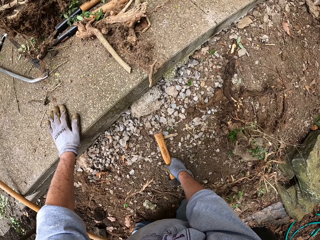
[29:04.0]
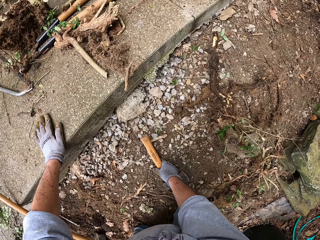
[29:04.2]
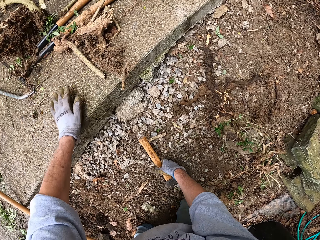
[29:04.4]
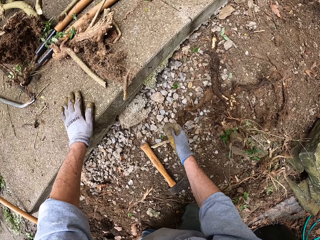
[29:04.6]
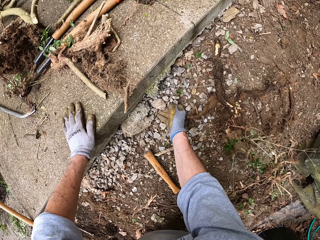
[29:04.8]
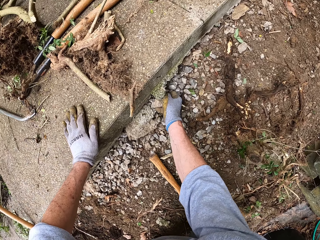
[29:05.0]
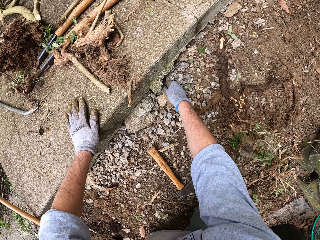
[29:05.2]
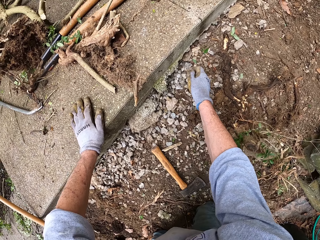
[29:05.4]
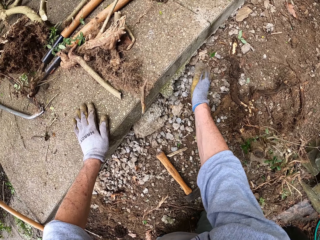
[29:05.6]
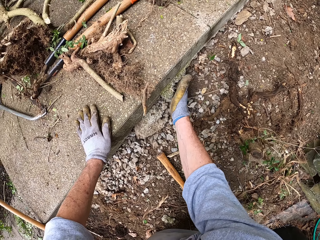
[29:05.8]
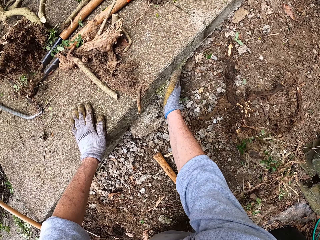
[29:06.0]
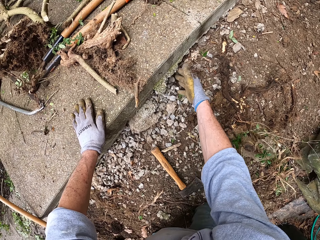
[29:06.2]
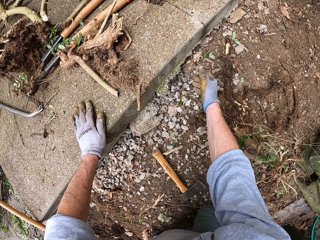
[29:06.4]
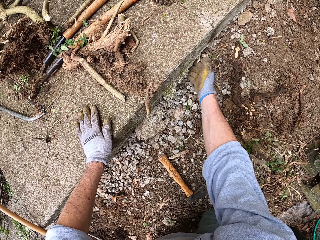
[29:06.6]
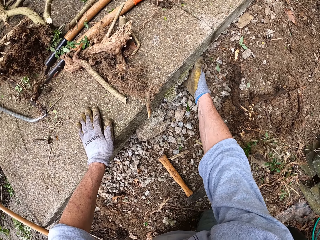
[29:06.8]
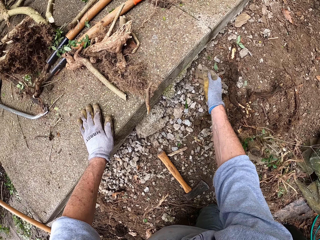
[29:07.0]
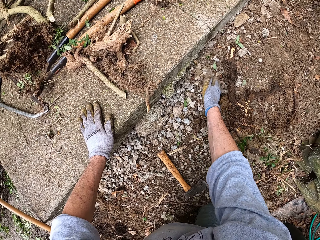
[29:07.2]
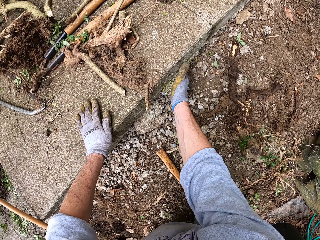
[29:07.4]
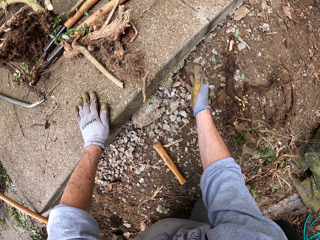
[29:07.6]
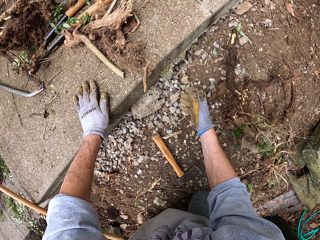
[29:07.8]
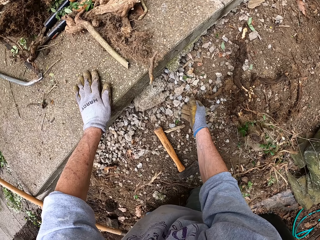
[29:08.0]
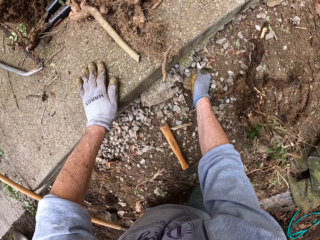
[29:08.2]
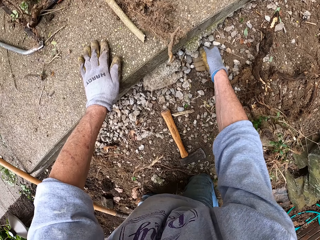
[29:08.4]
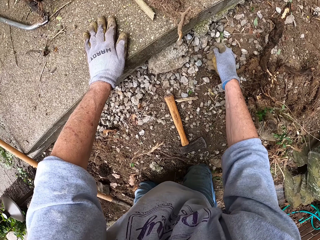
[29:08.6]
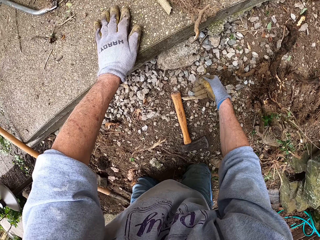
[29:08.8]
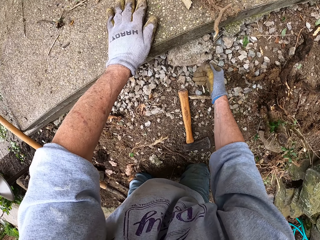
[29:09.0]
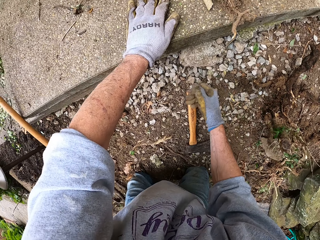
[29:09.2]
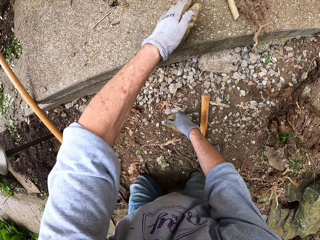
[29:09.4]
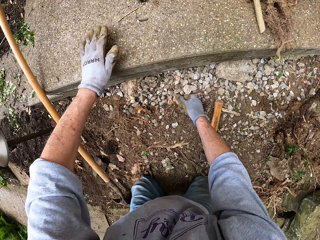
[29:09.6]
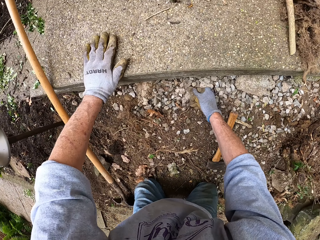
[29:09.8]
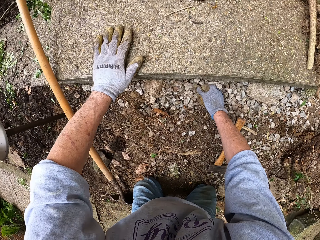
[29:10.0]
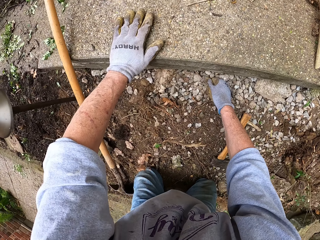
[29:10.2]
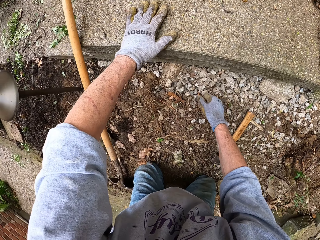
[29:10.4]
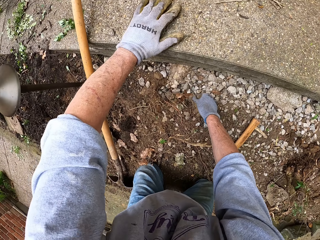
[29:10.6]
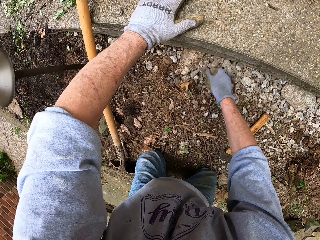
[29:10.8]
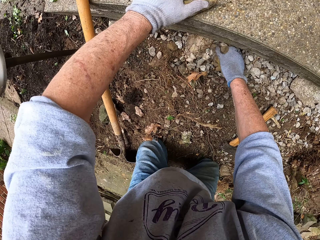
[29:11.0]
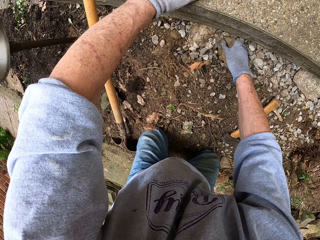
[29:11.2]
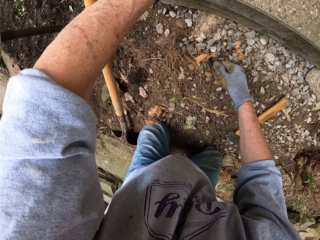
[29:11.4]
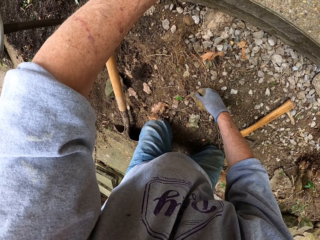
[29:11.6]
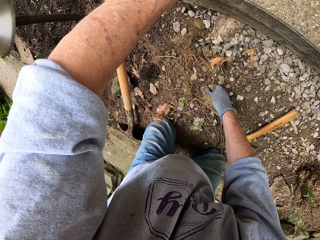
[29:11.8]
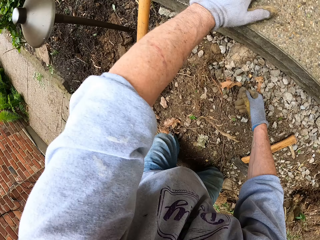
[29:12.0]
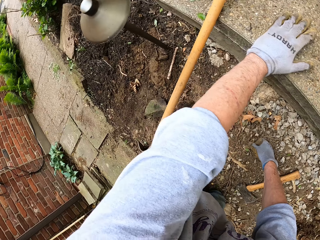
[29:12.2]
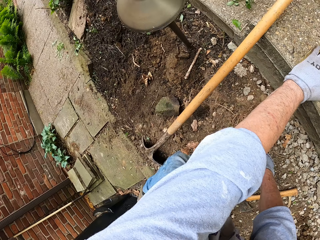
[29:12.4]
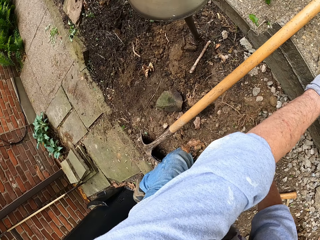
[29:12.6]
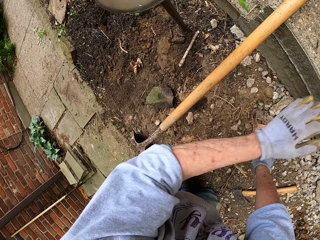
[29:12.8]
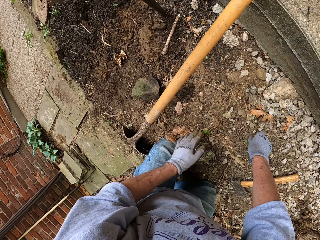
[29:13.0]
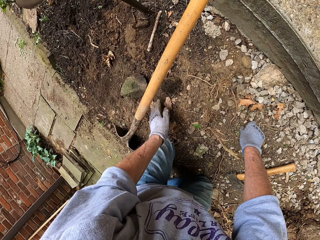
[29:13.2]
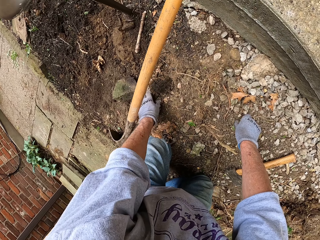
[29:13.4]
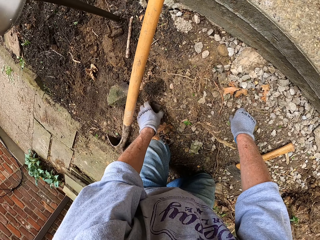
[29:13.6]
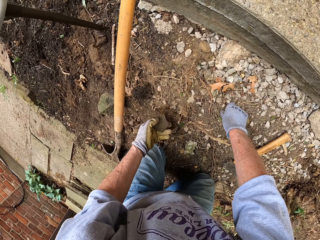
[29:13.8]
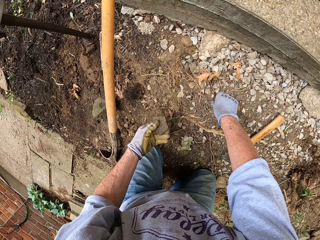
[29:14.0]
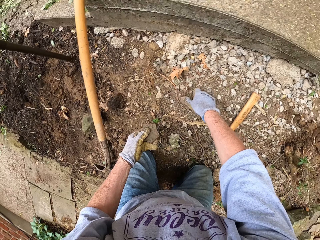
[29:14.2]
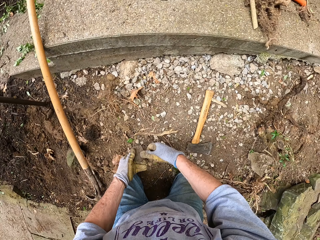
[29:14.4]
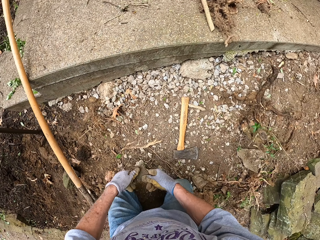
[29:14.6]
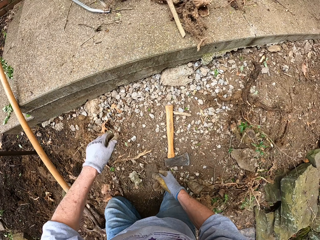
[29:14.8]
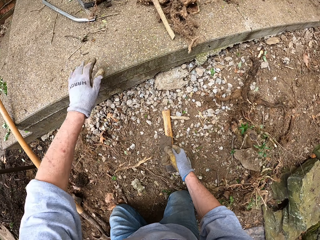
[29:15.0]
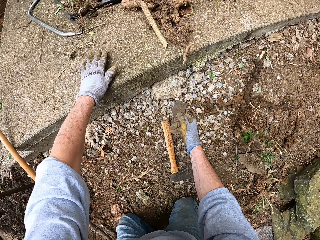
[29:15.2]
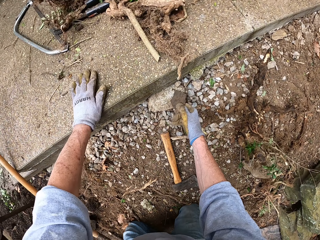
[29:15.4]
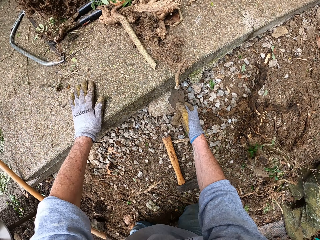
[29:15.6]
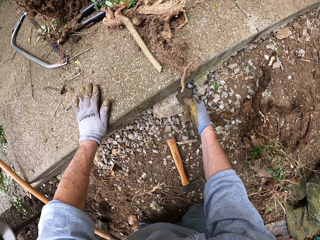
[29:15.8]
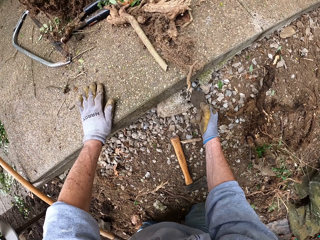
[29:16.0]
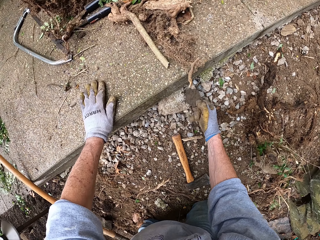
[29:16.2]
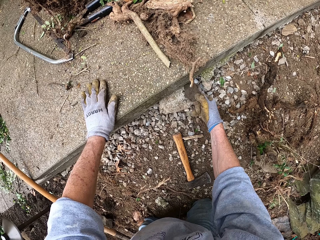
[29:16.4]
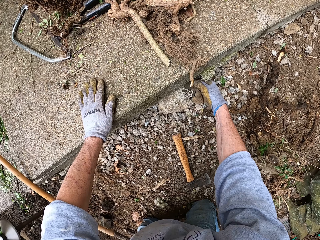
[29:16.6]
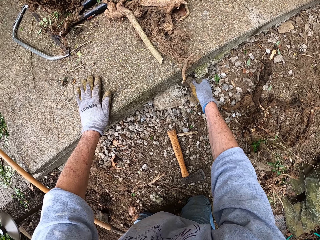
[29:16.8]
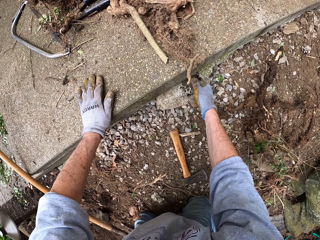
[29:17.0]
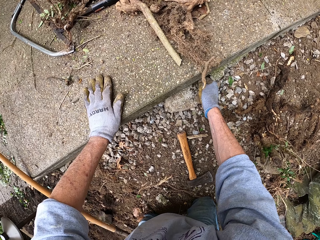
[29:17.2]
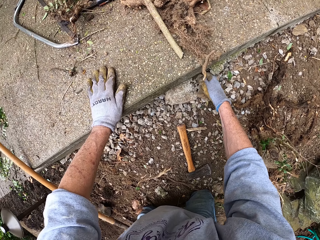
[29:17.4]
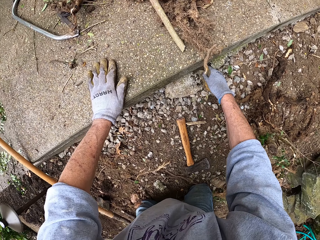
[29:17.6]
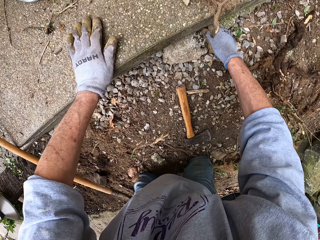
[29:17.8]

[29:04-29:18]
The camera wearer drops an axe on the ground. He spreads small stones under the footpath. He pushes small stones into the hole with his right hand. He picks up a stone with his left hand. He passes the stone from his left hand to his right hand. He fixes the stone into the hole with his right hand.

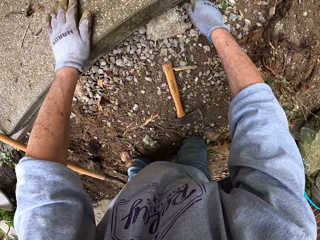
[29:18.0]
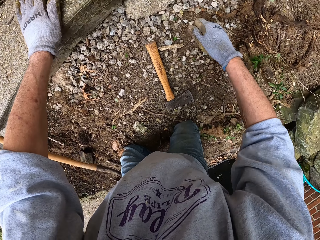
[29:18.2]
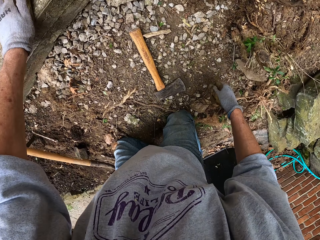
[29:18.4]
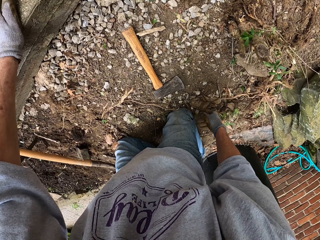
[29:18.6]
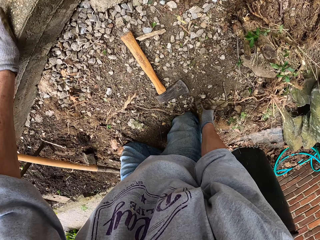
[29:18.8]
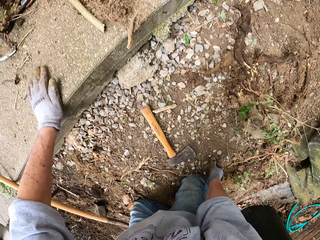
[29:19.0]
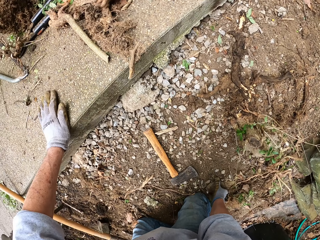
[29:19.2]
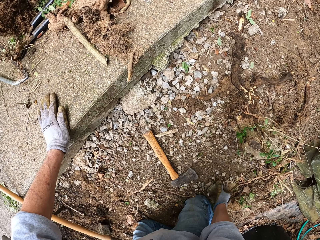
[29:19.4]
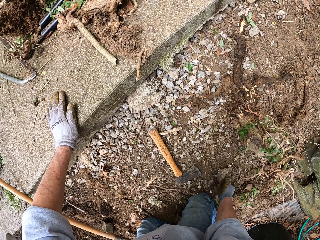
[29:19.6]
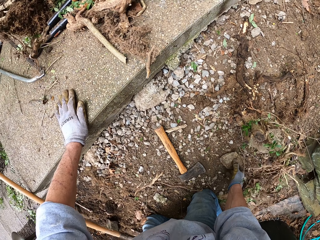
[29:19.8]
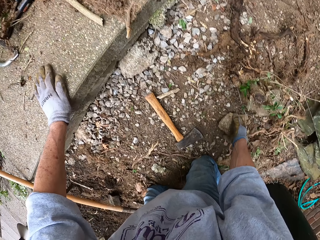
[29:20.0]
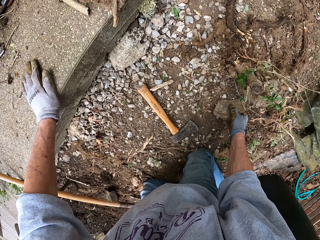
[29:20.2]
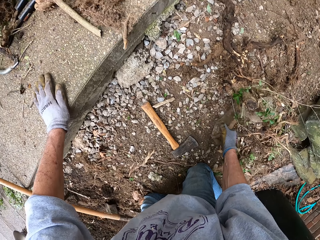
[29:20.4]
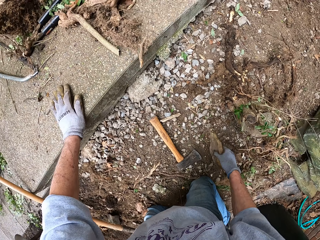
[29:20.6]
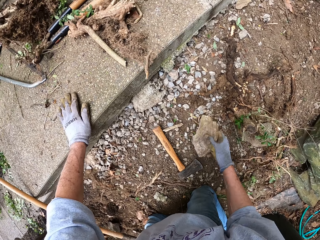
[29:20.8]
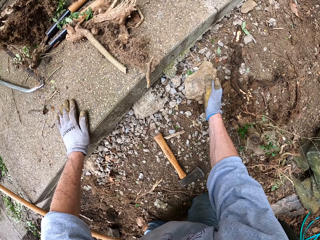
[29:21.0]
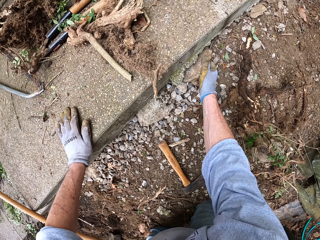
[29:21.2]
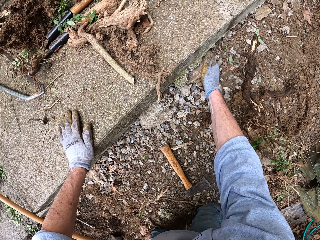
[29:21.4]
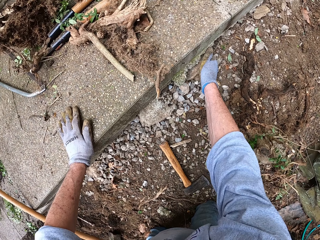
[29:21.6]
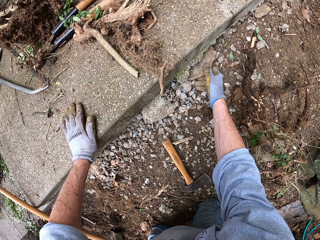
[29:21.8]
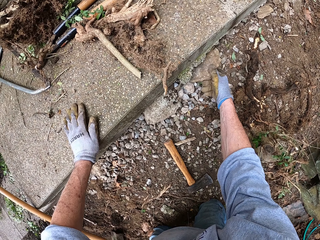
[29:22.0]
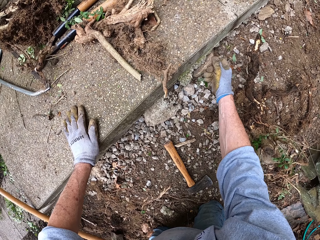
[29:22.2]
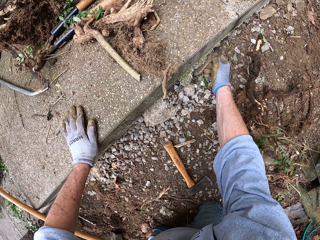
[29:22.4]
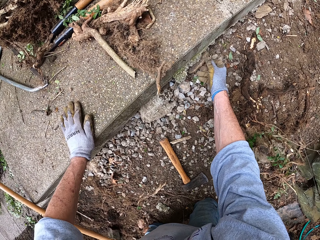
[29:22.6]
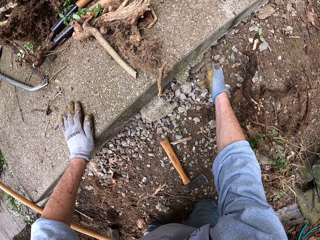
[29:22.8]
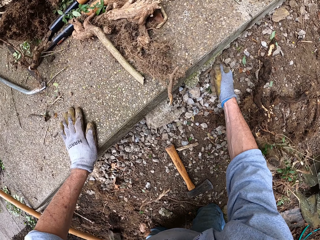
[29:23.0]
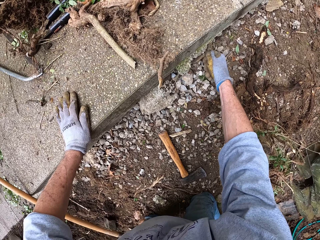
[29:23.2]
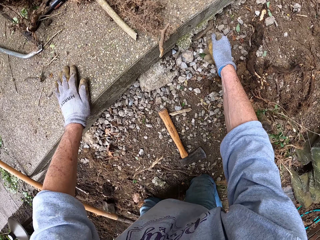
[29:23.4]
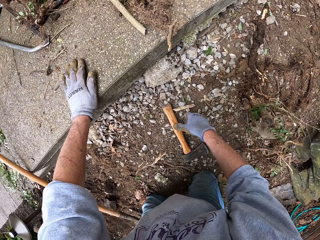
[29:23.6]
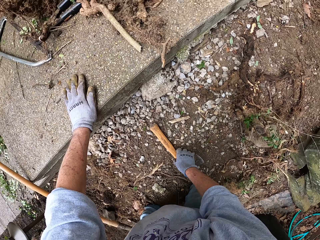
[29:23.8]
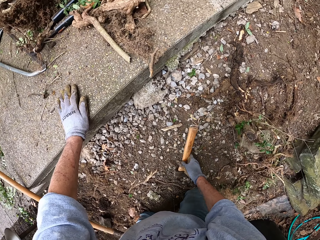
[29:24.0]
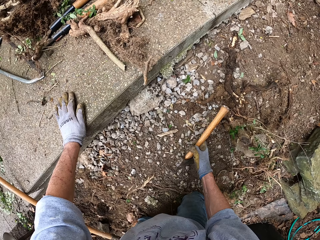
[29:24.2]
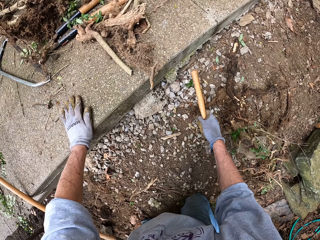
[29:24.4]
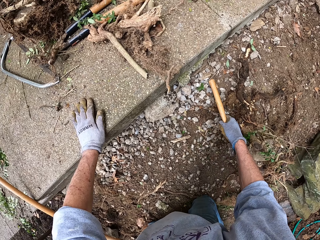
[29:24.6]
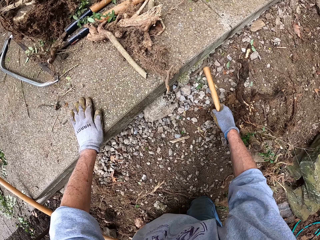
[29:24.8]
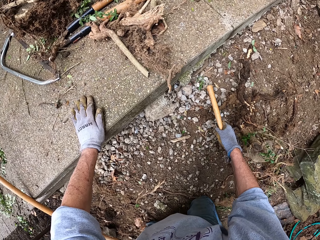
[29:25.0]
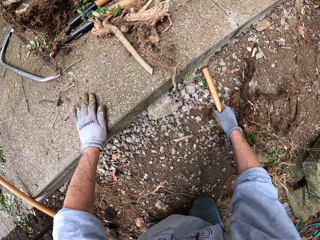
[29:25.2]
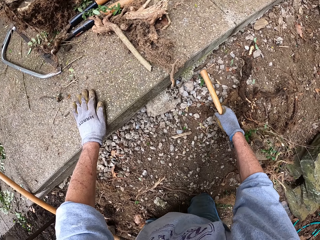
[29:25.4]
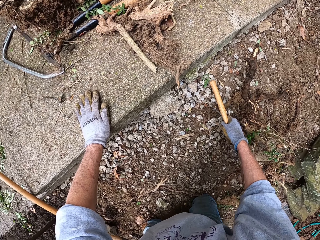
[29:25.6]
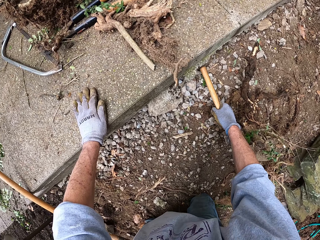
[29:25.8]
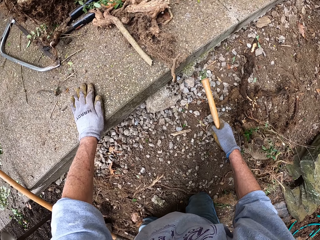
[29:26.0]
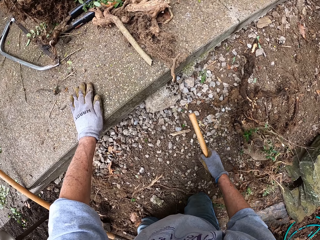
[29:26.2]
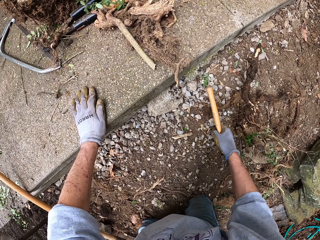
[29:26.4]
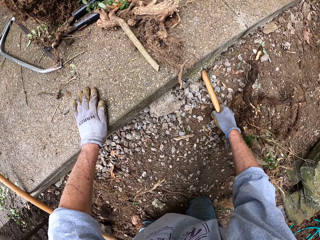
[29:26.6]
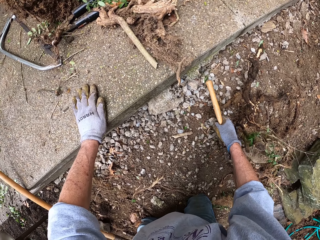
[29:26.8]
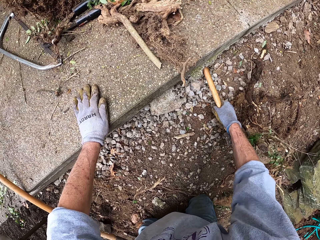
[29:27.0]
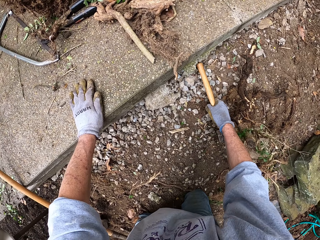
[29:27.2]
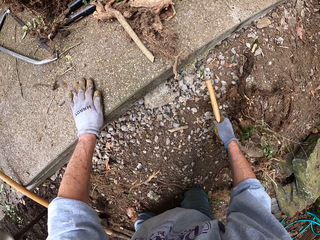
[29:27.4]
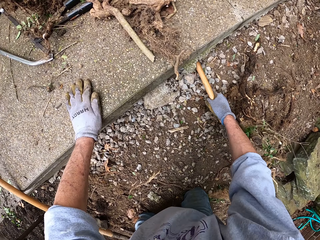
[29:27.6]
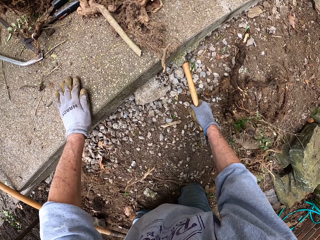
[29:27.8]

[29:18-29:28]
The camera wearer picks up a stone with his right hand. He fixes the stone into the hole with his right hand. He picks up an axe from the ground. He hits the stone with the axe handle in his right hand. He pushes stones under the footpath using the axe.
